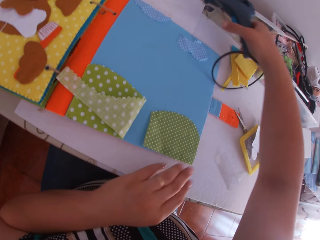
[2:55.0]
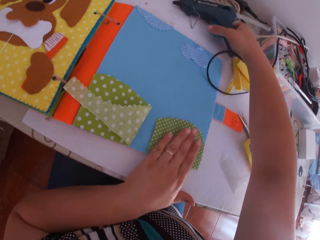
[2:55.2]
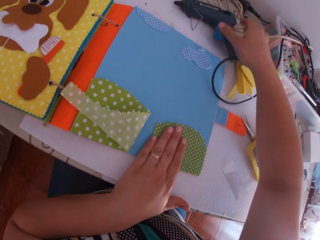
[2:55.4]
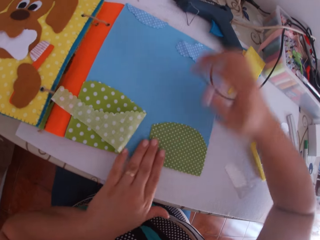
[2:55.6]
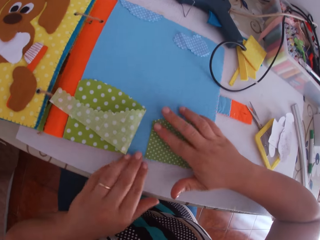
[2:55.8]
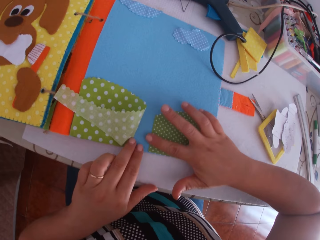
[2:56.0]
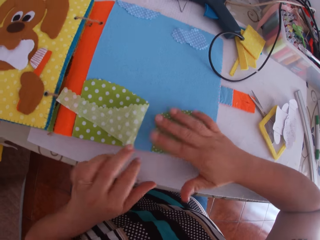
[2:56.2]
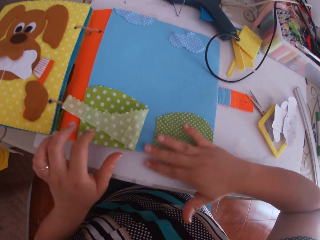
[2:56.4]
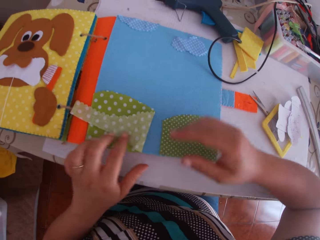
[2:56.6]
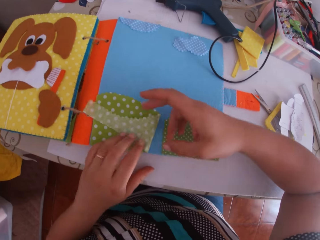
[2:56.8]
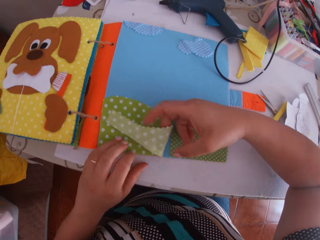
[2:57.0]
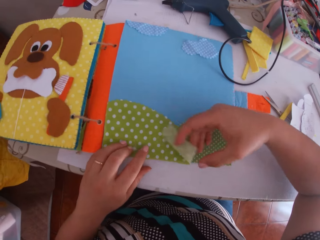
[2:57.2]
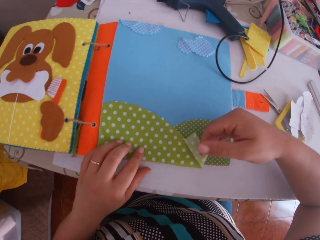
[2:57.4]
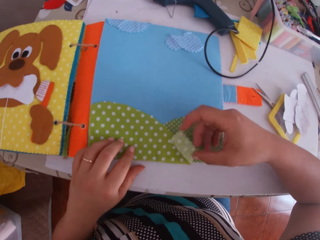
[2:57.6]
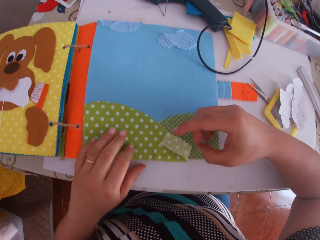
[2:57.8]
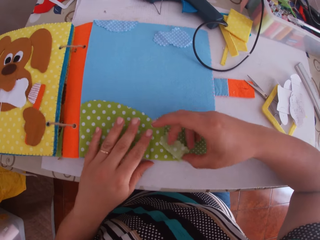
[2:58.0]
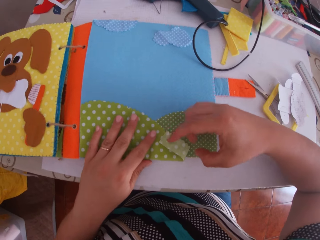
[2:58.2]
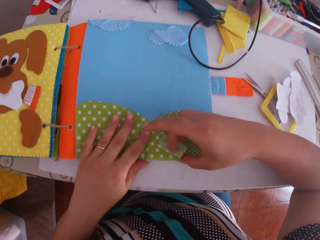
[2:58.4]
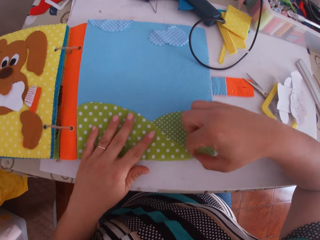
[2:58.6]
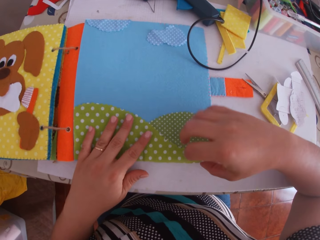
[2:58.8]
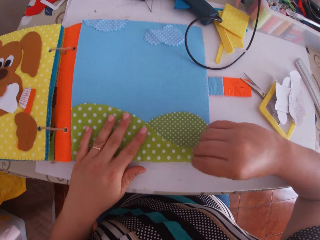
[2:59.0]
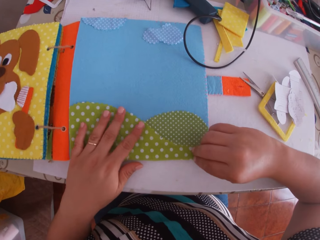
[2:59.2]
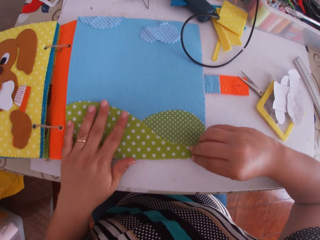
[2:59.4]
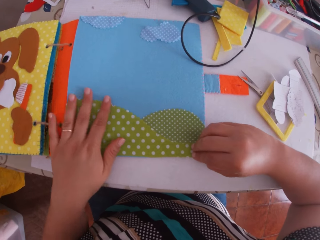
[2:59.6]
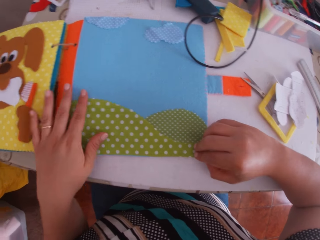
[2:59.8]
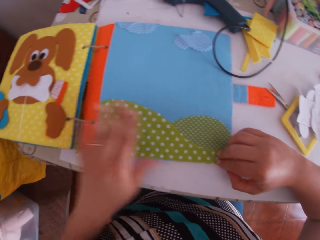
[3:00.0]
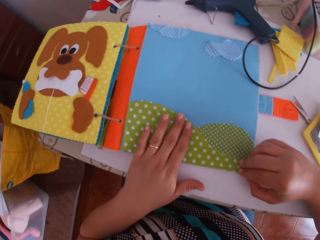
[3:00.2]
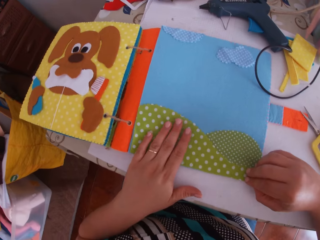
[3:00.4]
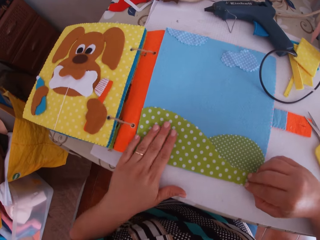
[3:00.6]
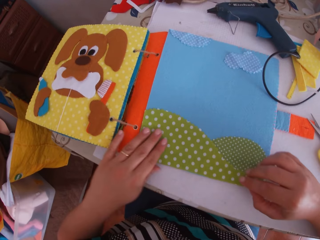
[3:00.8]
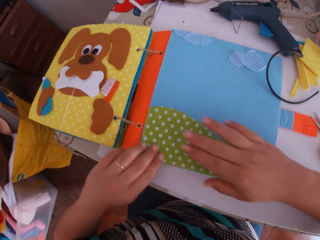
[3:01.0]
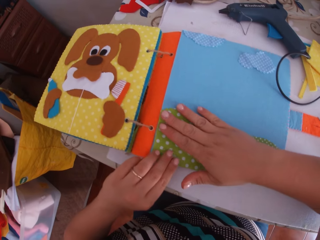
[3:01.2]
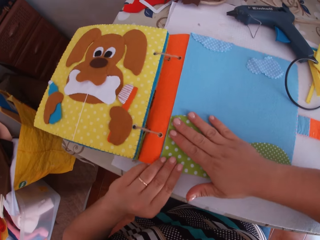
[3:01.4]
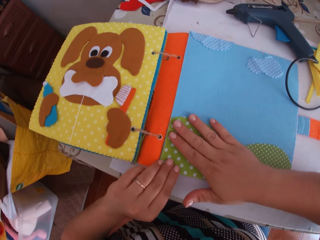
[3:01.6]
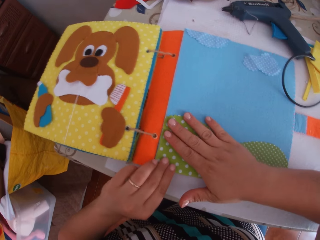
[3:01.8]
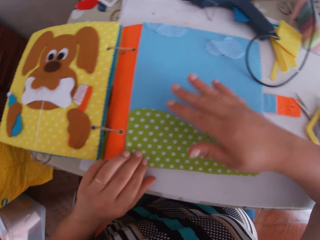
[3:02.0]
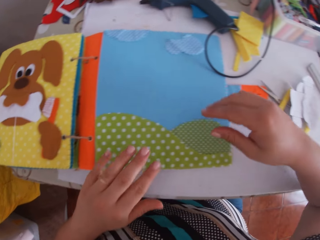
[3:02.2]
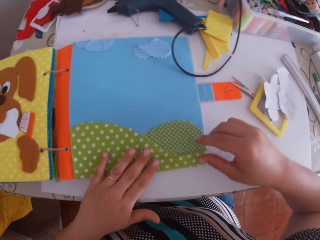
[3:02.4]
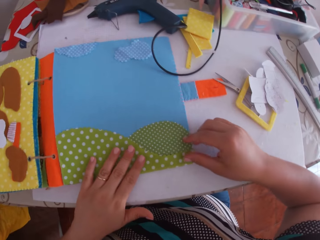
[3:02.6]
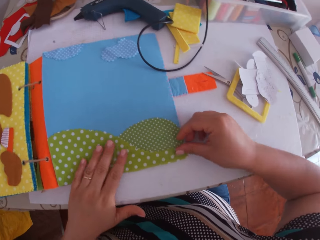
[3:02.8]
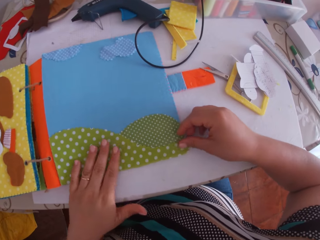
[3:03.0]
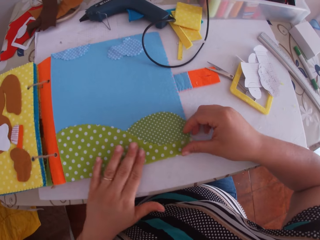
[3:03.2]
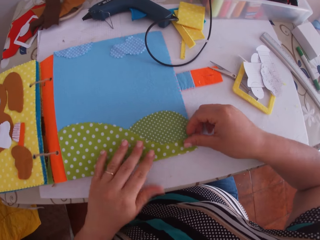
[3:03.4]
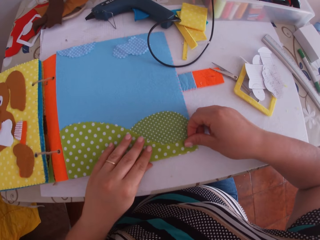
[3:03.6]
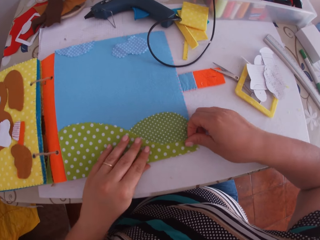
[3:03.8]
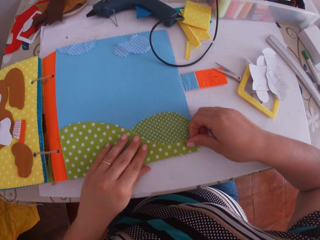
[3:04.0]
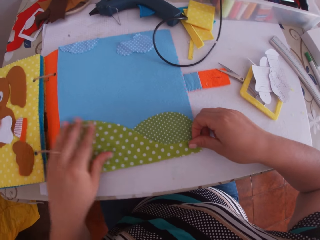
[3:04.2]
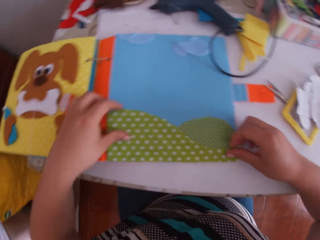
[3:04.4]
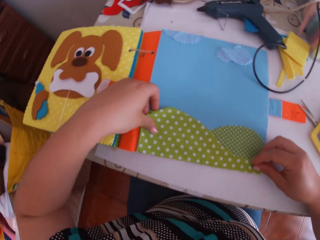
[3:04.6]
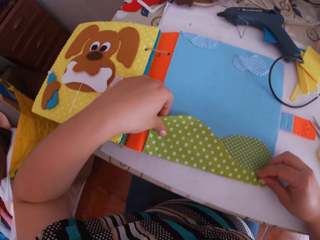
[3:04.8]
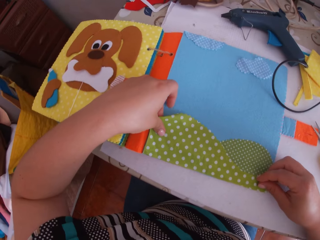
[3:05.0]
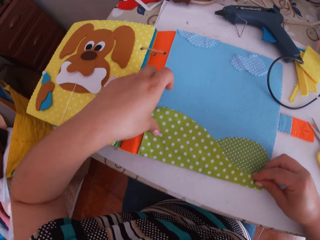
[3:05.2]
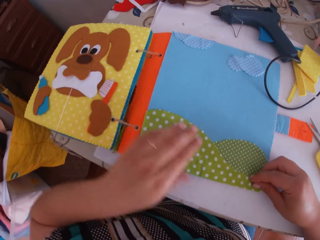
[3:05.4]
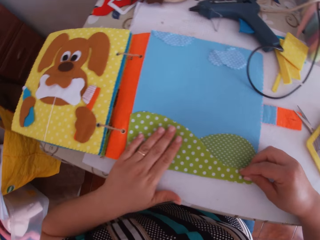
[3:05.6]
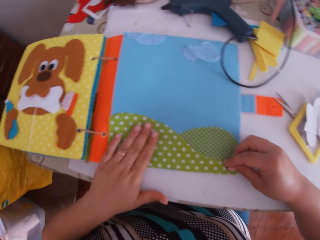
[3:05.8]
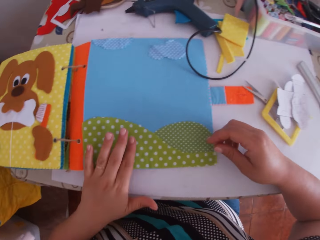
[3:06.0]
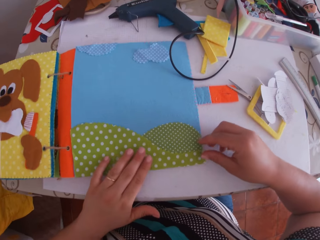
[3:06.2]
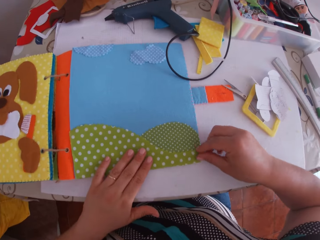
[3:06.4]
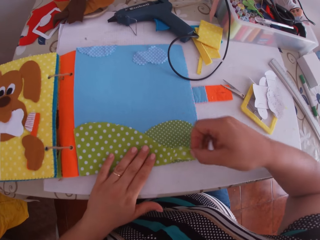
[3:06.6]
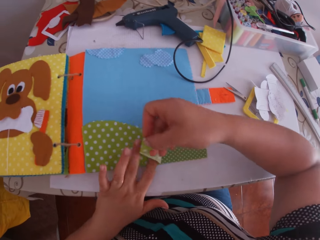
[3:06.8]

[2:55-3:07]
The camera wearer swings her hand. She drops the hot glue gun on the table with her right hand. She swings her hand. She presses the translucent paper on the binder with her left hand. She sticks the felt material. She presses the translucent paper with her right hand. She swings her hand. She spreads the translucent paper with both hands. She sticks the felt material. She swings her hand. She touches the felt material. She swings her hand. She touches the felt material. She swings her hand. She touches the felt material.

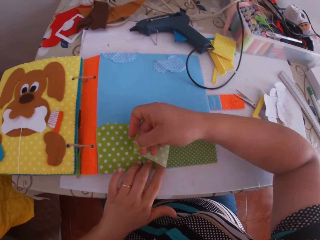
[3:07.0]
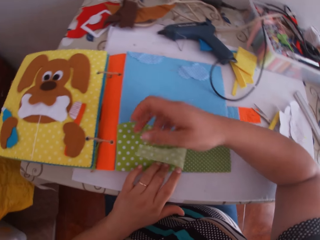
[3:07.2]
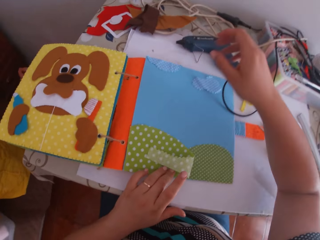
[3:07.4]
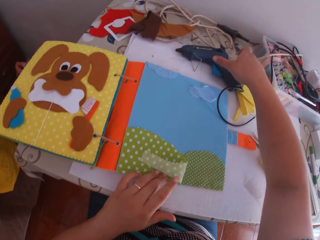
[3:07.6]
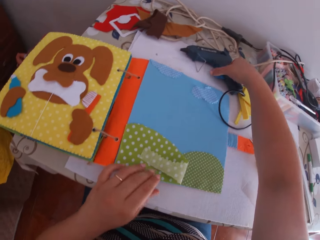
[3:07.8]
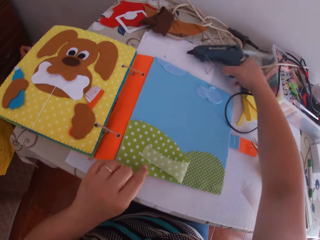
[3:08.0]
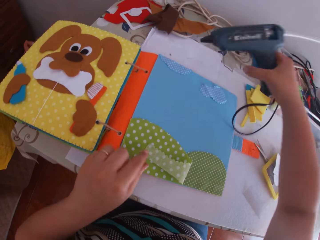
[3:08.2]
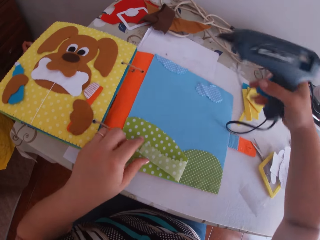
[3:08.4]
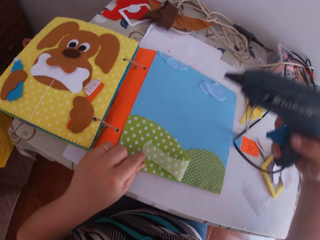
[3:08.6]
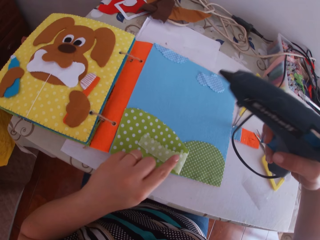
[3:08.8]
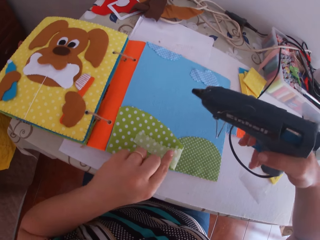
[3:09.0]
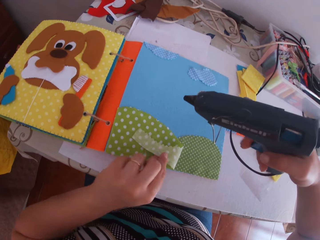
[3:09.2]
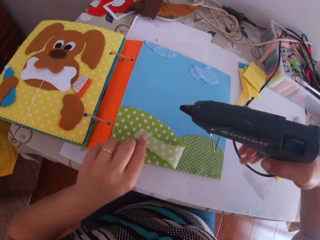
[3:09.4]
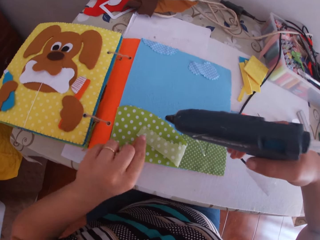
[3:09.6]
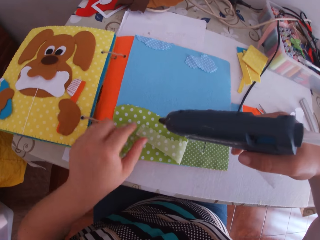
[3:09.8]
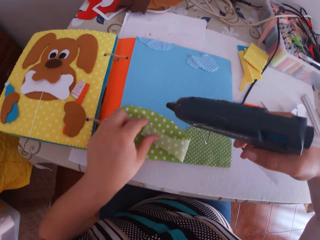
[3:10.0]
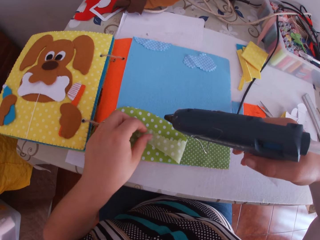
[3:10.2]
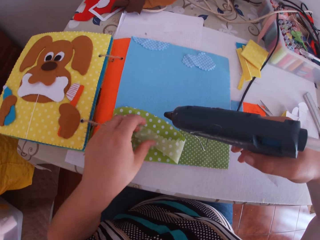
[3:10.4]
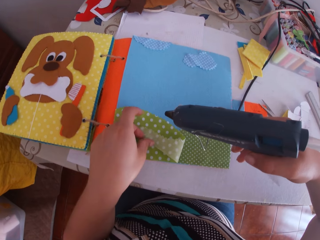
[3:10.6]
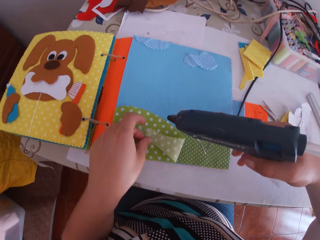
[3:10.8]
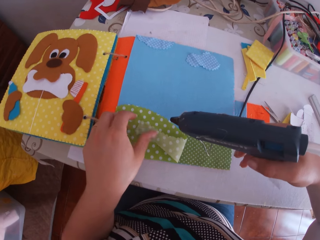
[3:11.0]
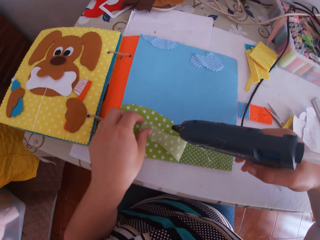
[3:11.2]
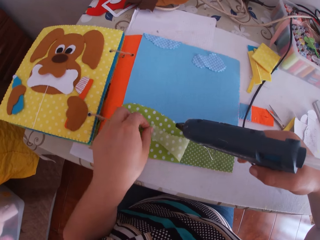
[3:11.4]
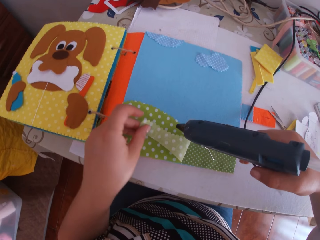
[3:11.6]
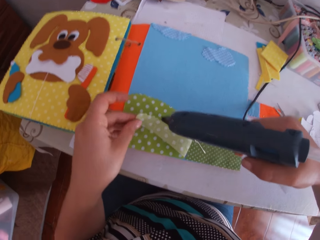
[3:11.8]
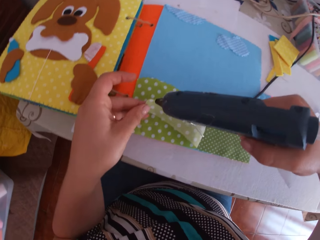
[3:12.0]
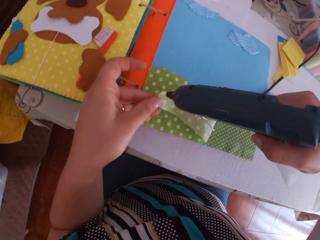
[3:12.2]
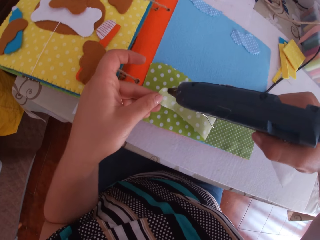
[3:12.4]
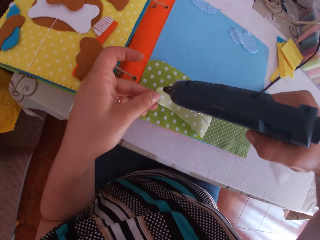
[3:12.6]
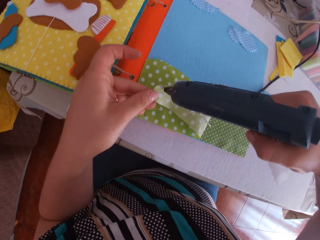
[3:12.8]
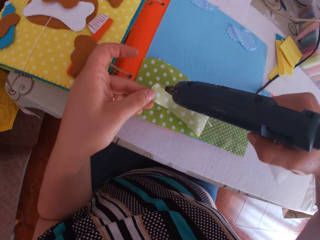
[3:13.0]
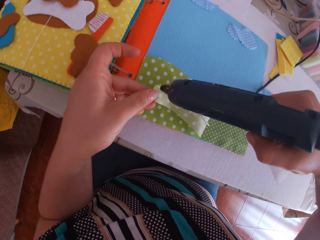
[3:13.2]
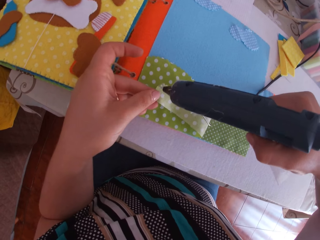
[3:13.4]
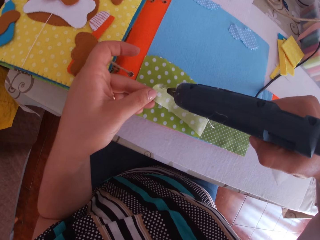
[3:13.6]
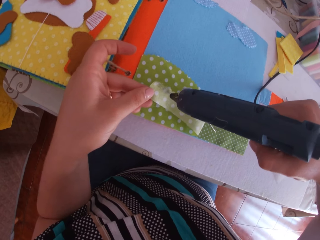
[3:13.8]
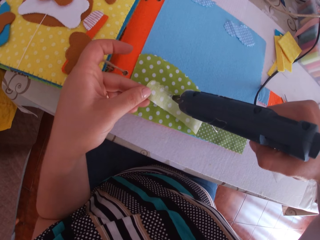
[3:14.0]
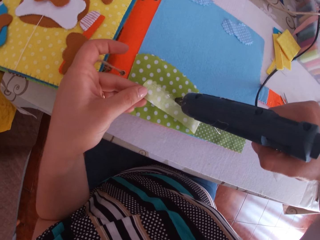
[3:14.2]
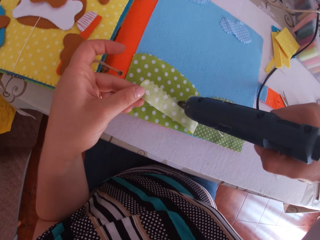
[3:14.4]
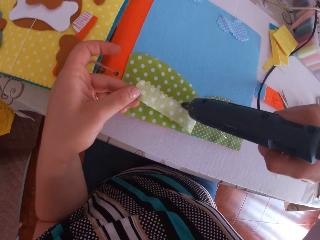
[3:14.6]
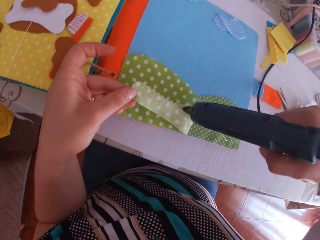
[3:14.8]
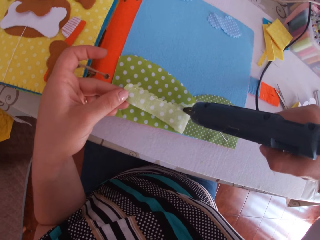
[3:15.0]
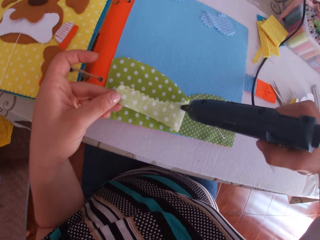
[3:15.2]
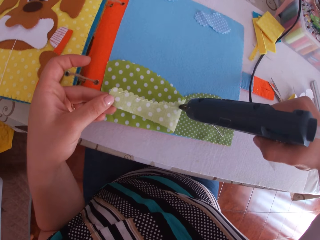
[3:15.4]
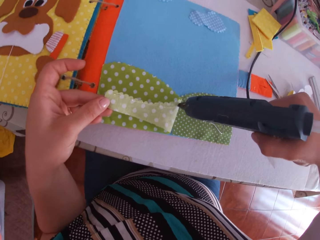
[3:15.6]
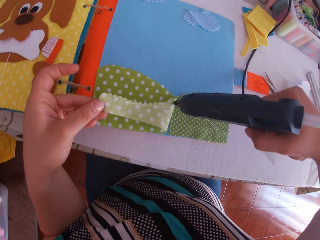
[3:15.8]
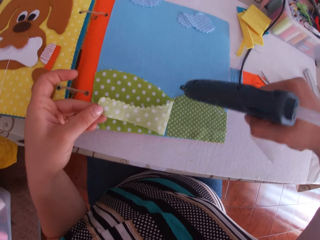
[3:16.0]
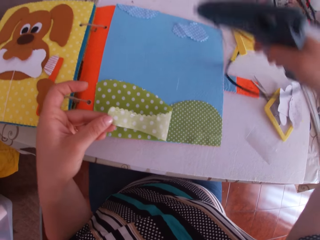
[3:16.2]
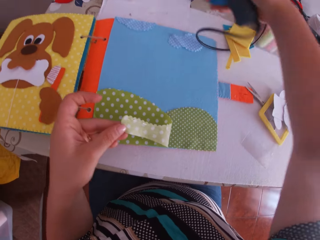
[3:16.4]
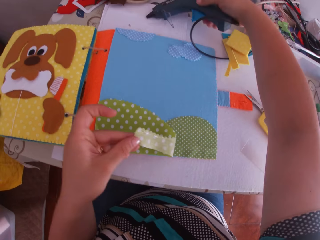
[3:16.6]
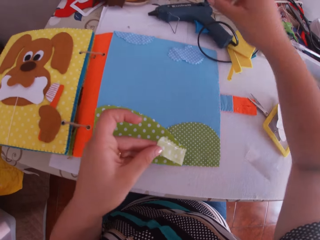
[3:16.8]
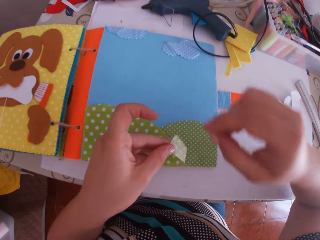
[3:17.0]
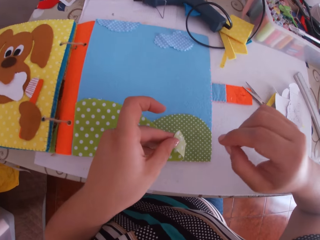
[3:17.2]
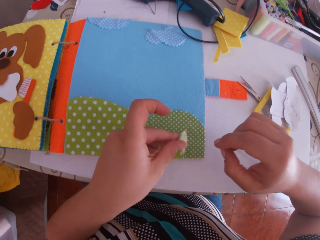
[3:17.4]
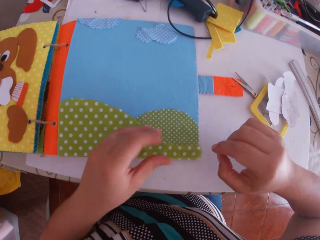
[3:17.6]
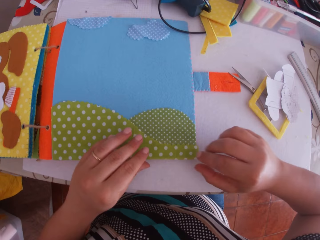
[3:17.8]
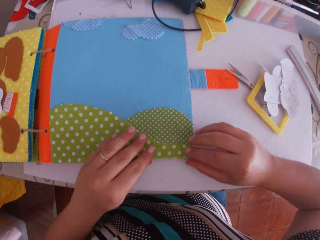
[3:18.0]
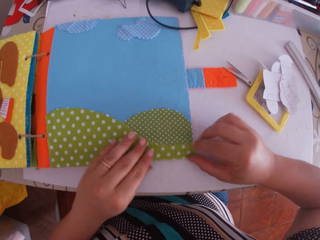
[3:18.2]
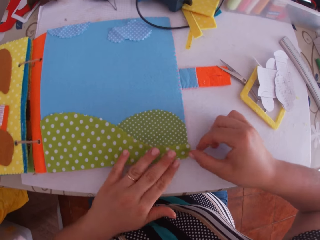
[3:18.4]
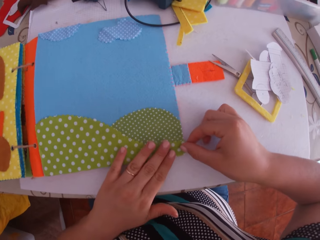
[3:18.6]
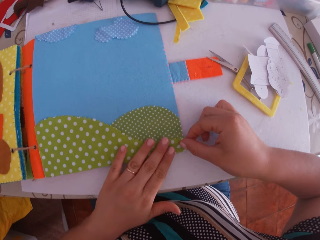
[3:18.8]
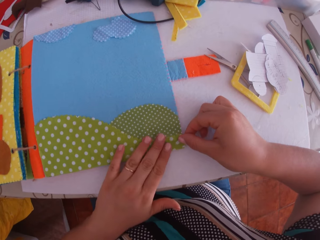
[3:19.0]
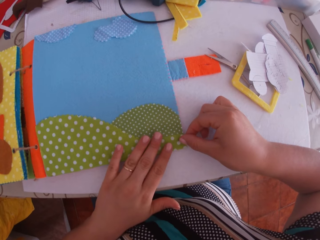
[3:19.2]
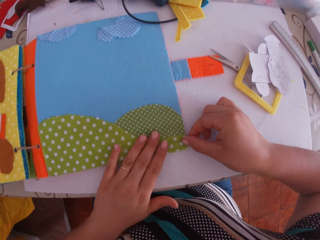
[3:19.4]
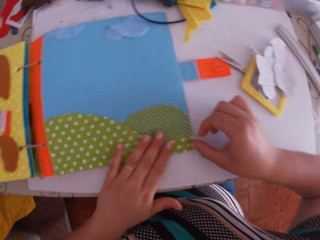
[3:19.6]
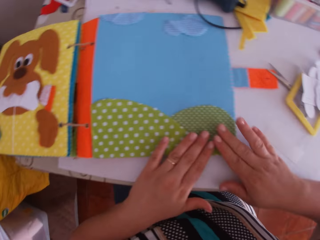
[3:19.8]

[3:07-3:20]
The camera wearer opens the felt material. She swings her hand. She picks up the hot glue gun on the table with her right hand. She swings her hand. She holds the felt material. She swings her hand. She holds the felt material. She applies glue on the translucent paper with the glue gun in her right hand. She swings her hand. She drops the hot glue gun on the table with her right hand. She swings her hand. She puts the translucent paper on the binder with her left hand. She adjusts the translucent paper with both hands. She sticks the felt material.
